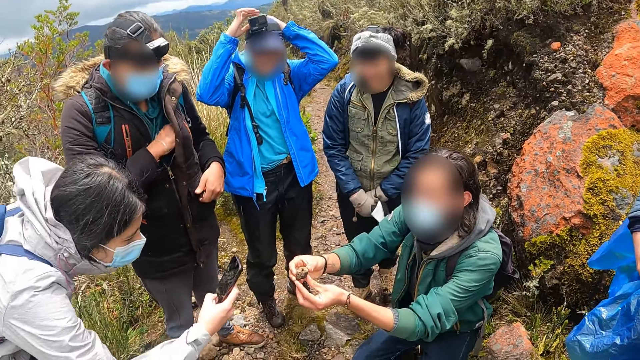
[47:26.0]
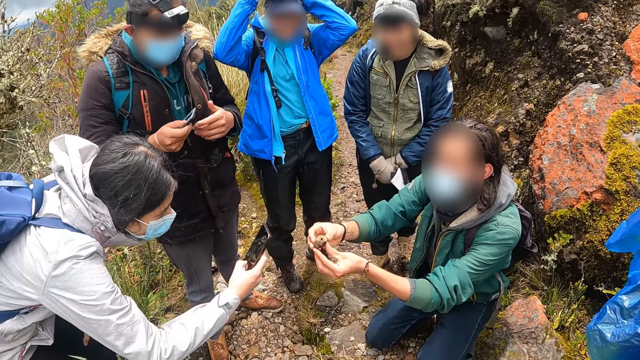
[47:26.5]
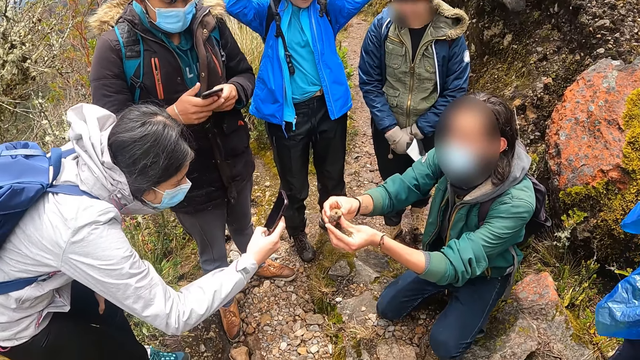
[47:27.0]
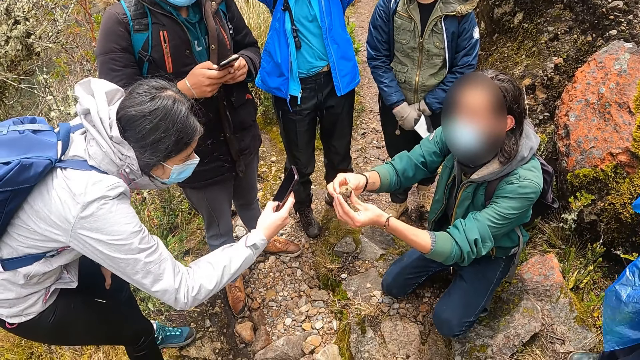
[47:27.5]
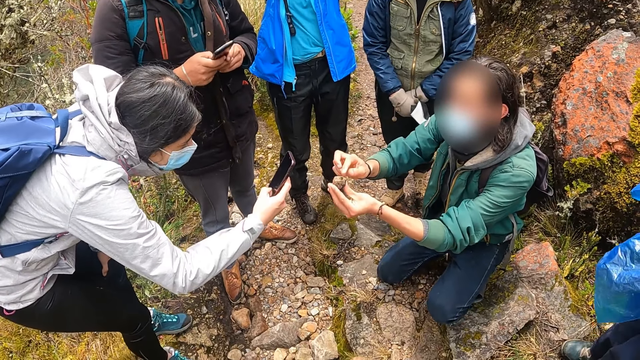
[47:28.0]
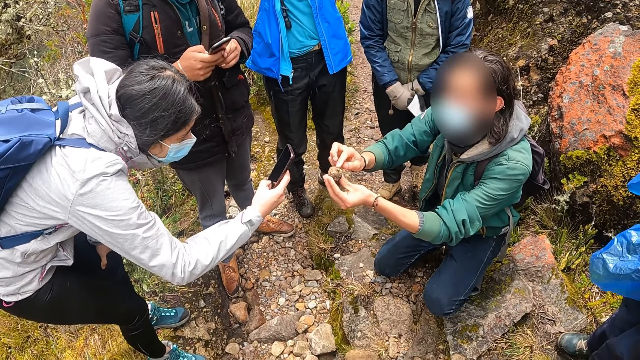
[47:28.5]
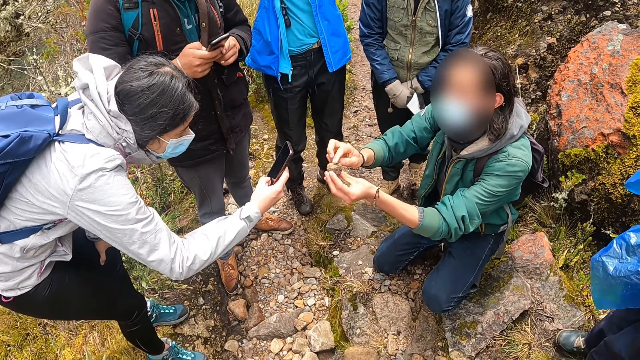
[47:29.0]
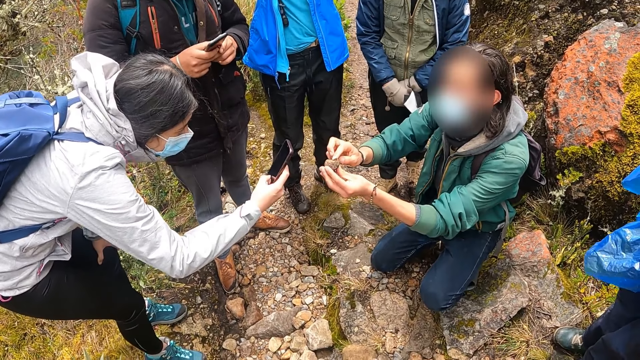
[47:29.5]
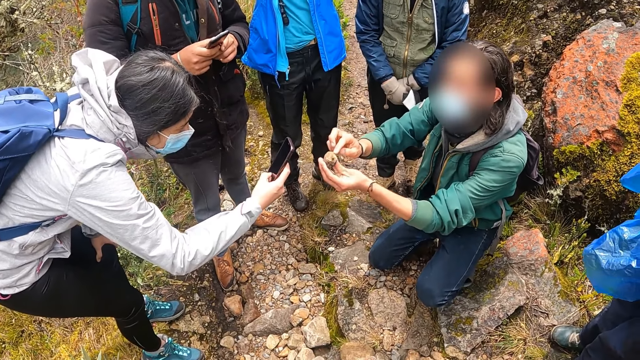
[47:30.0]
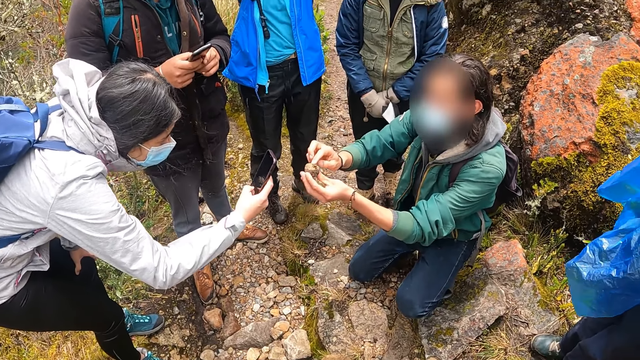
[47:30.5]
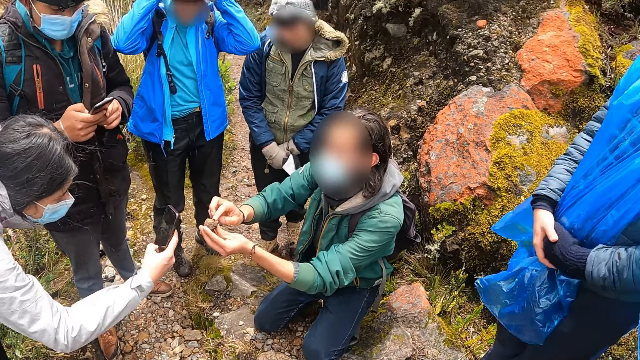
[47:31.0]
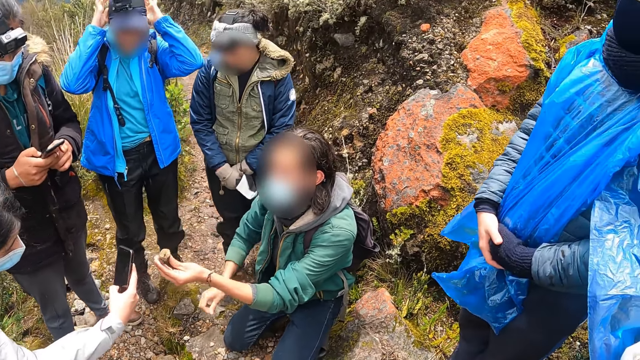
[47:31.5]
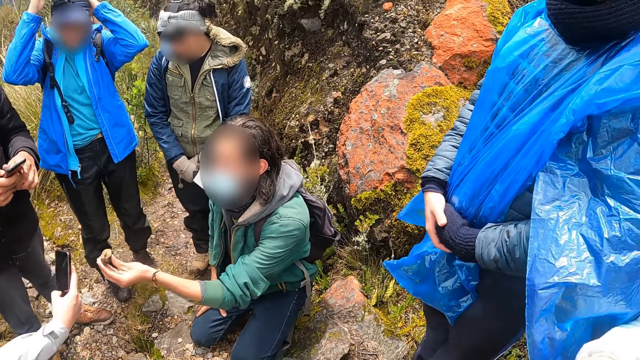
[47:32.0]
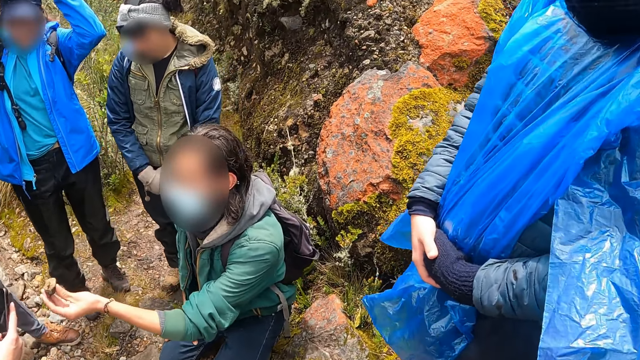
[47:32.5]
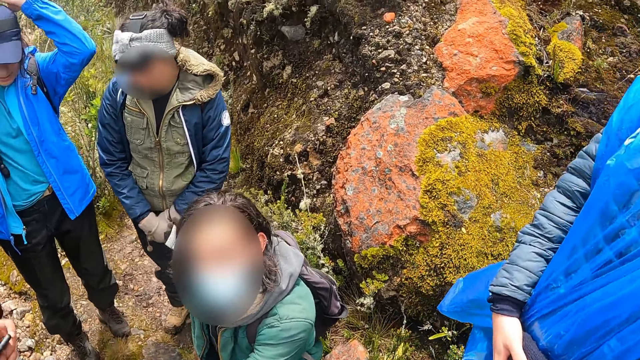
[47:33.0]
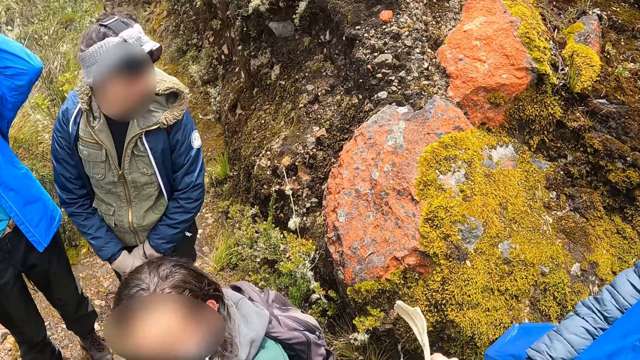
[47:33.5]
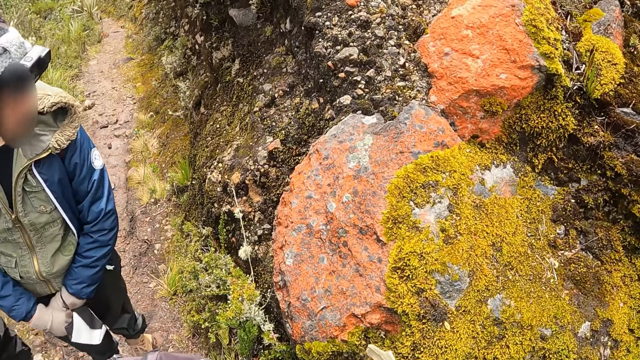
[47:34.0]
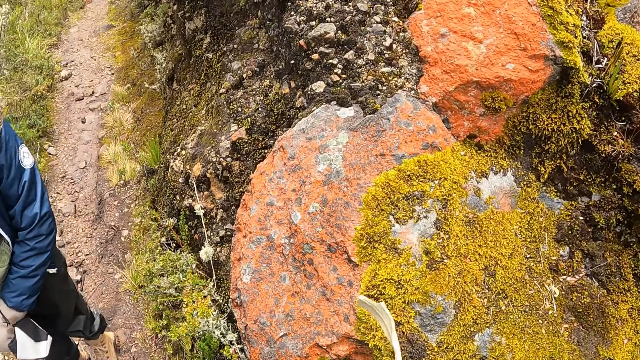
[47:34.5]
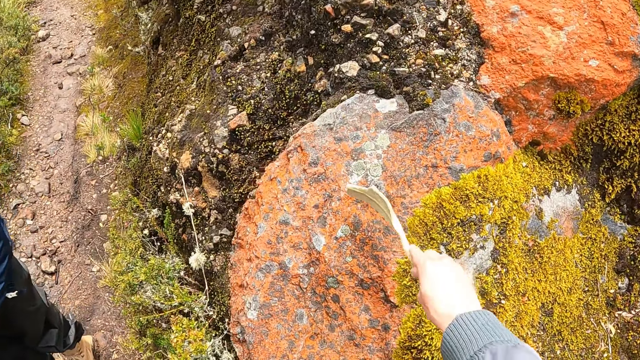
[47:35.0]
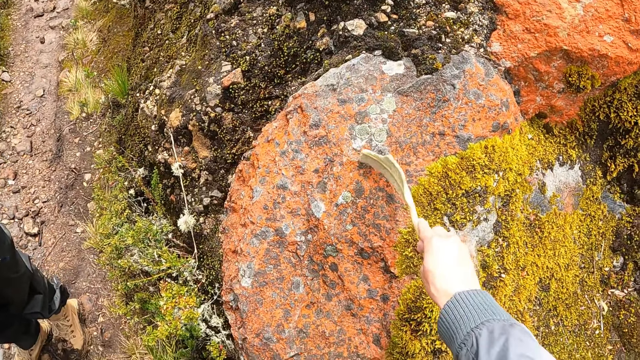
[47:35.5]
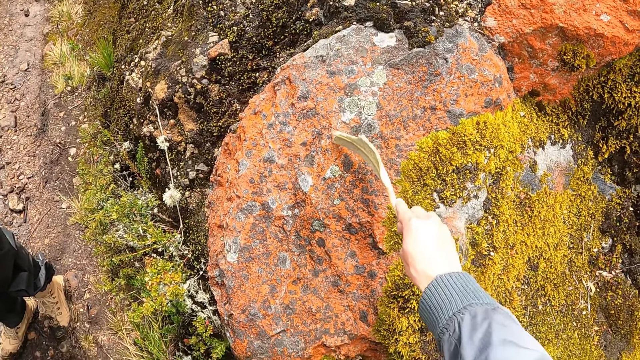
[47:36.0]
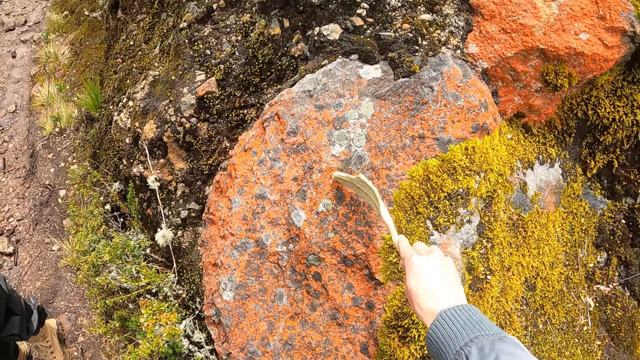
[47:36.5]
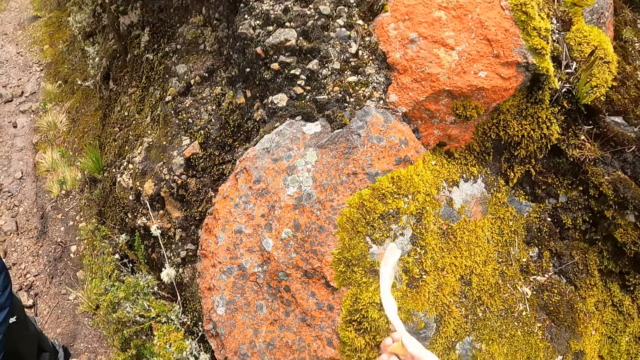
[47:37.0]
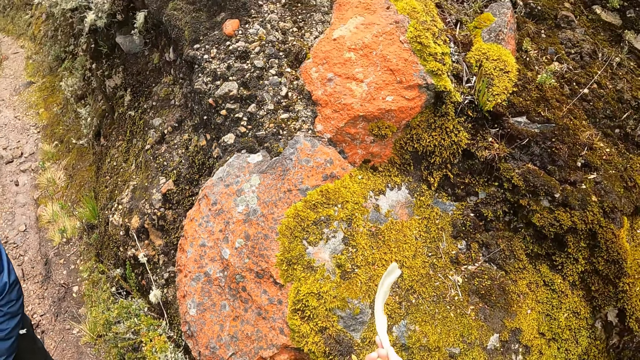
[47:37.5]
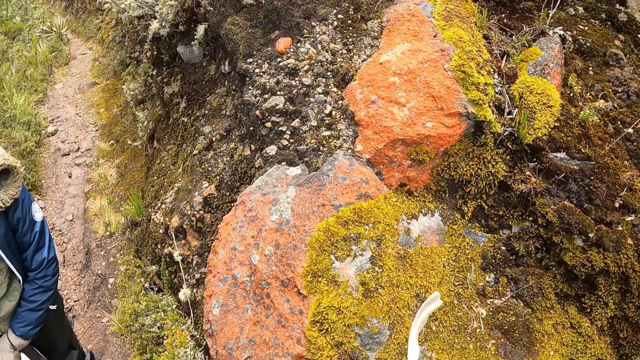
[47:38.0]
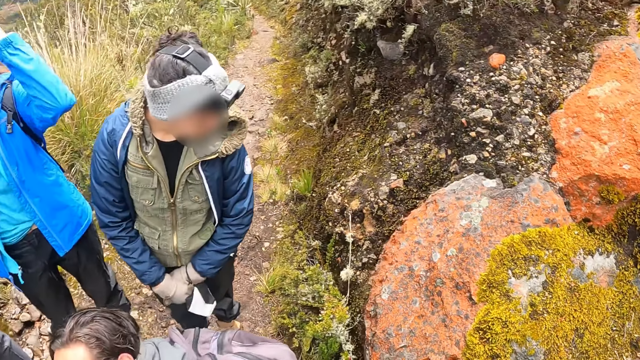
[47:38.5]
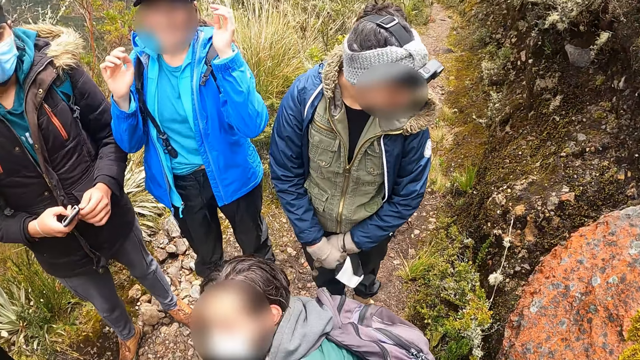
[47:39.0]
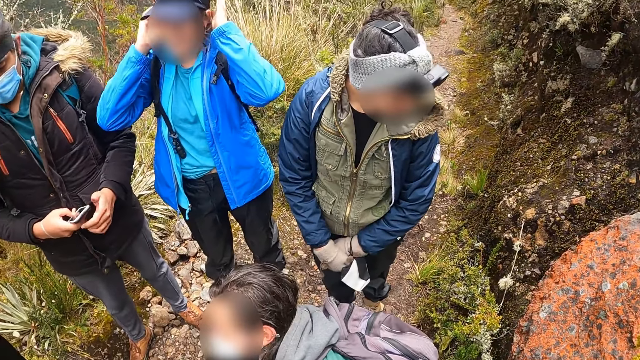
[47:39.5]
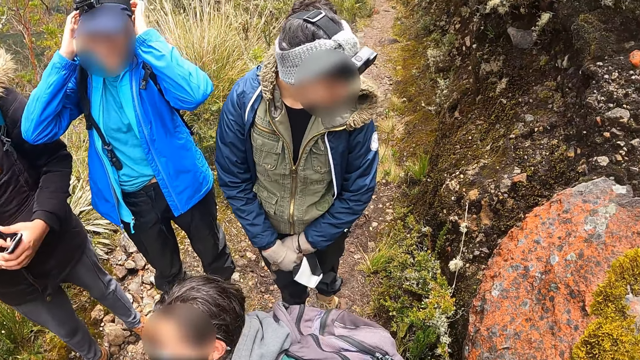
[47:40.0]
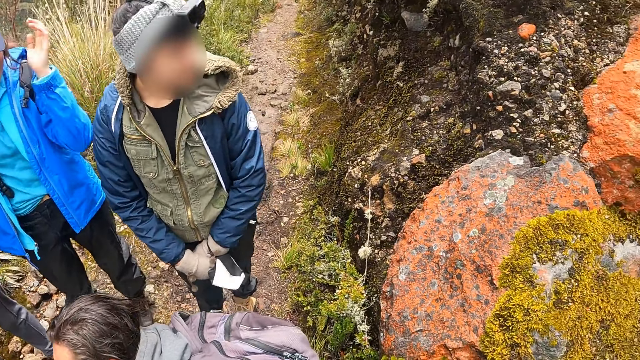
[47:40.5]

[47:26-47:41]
The woman operates the phone with her right hand. The woman takes photos with the phone. The camera wearer moves to the rock. He holds an object with the hand. He points at the rock with an object. He touches the stone with the leaf in his right hand. He removes the object from the rock. He looks at the object. He looks around.

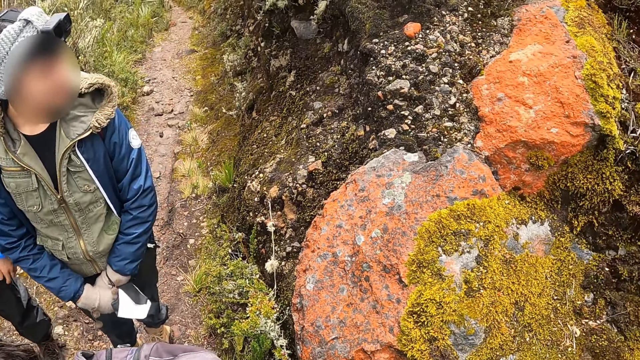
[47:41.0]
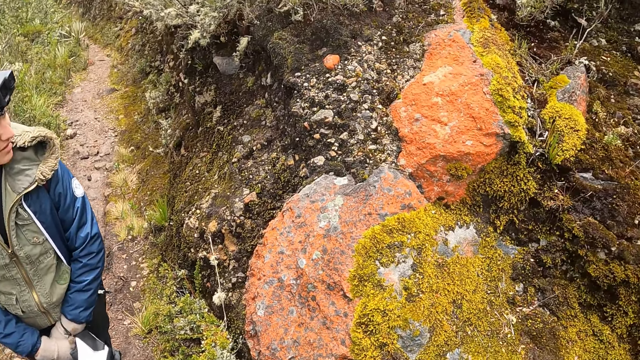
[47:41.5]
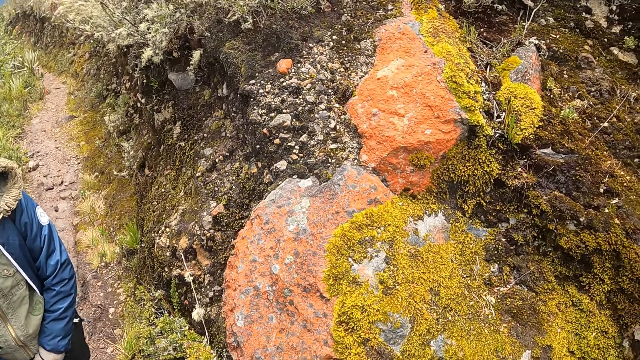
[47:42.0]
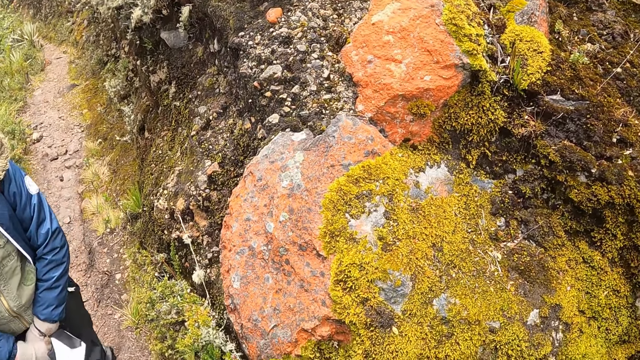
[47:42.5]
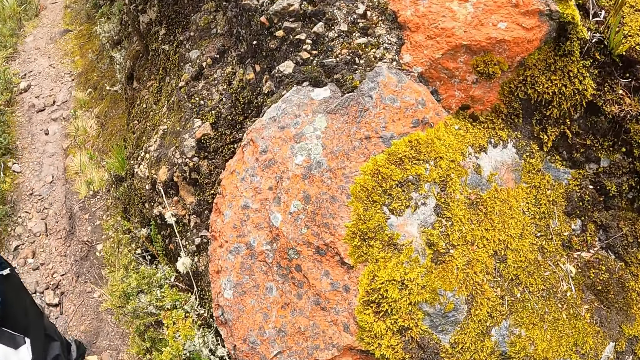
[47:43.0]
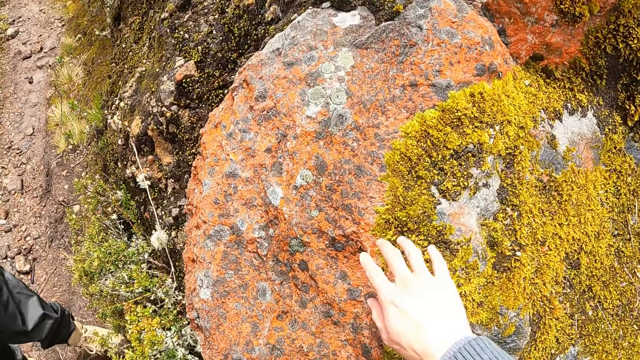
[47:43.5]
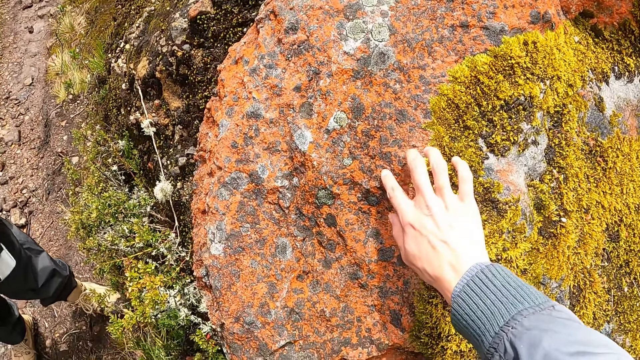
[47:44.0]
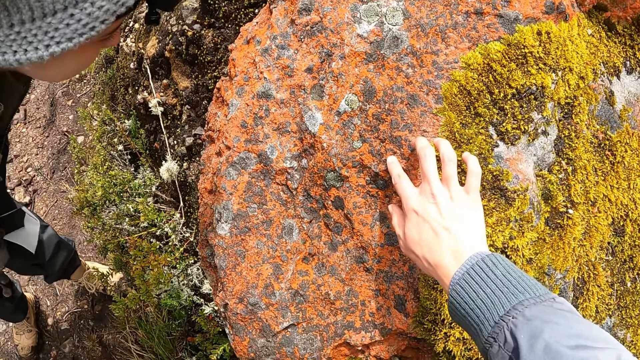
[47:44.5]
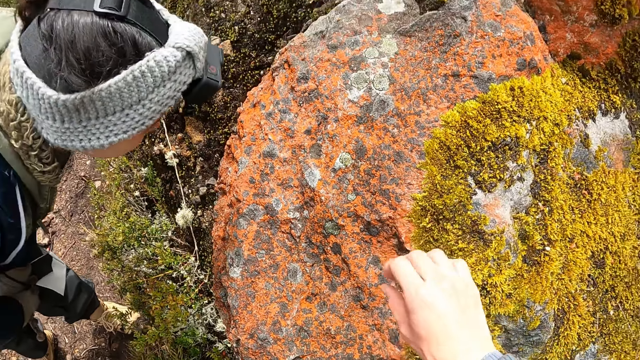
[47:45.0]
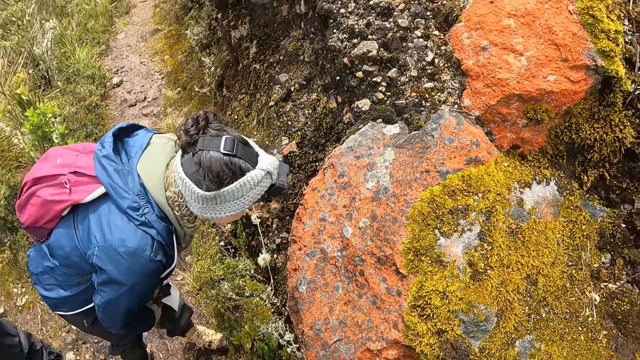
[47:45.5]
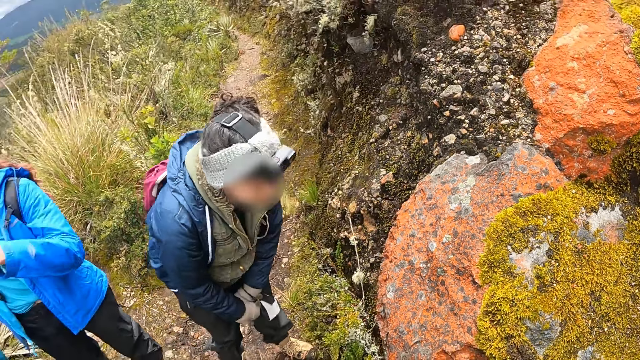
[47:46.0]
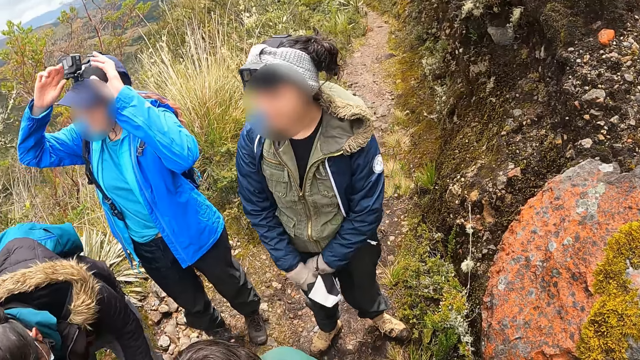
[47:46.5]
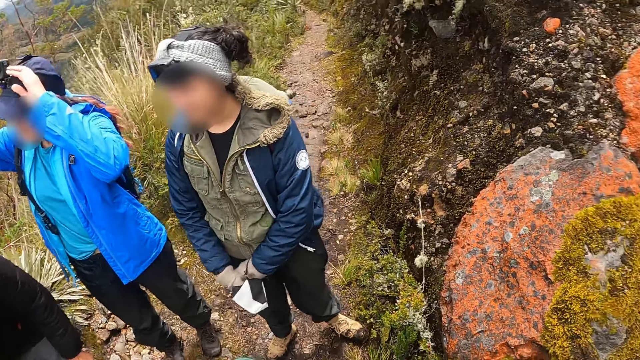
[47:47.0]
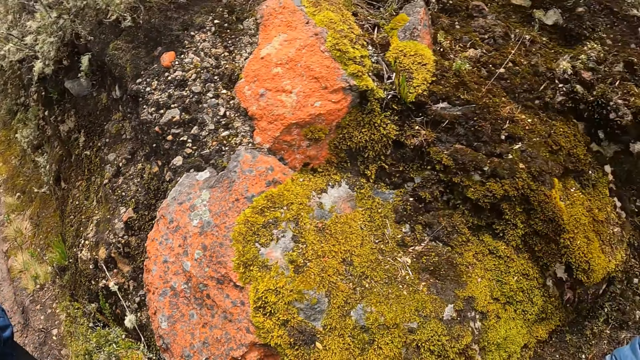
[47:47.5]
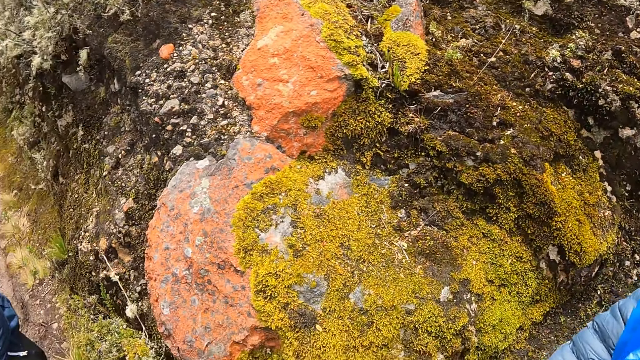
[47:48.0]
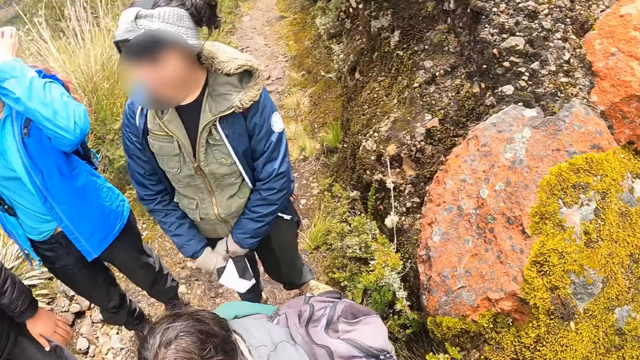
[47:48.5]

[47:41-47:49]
The camera wearer touches the rock with the right hand. They interact with a woman. They remove the hand from the rock. They look around.
